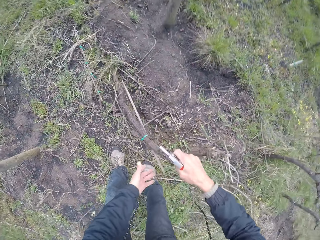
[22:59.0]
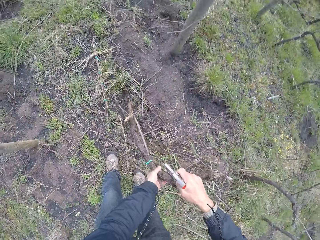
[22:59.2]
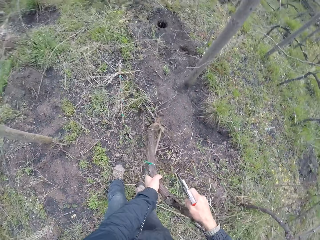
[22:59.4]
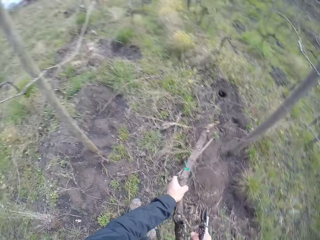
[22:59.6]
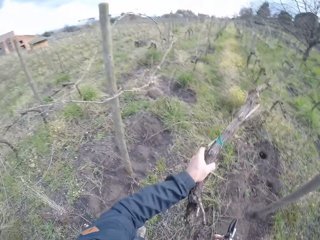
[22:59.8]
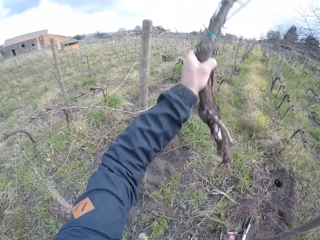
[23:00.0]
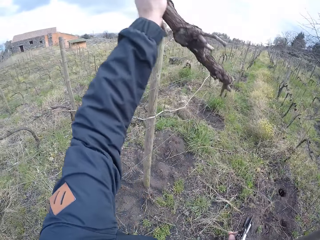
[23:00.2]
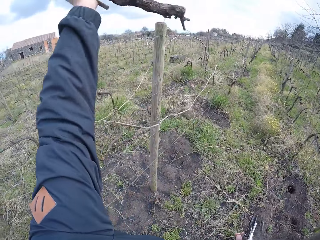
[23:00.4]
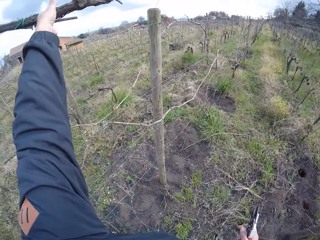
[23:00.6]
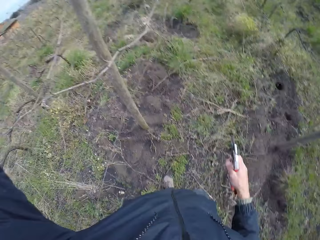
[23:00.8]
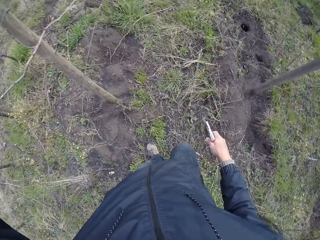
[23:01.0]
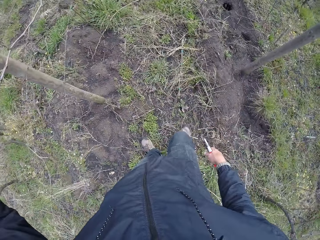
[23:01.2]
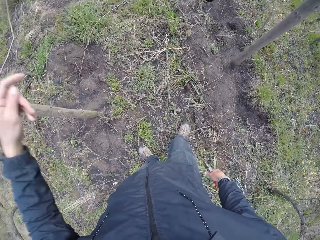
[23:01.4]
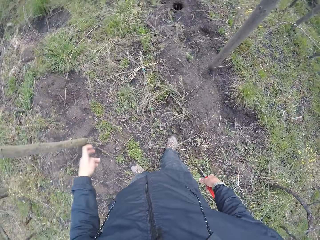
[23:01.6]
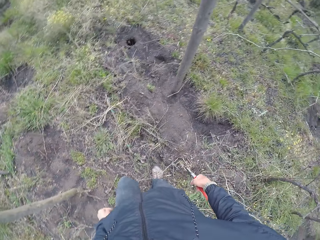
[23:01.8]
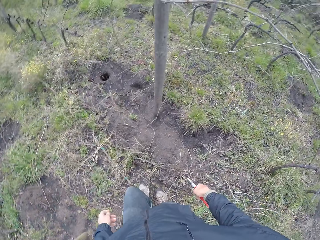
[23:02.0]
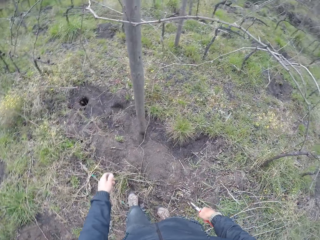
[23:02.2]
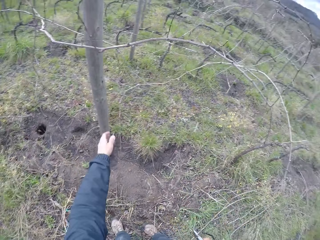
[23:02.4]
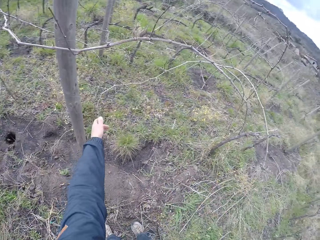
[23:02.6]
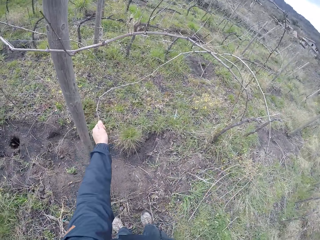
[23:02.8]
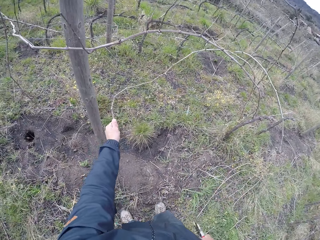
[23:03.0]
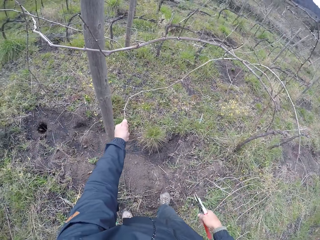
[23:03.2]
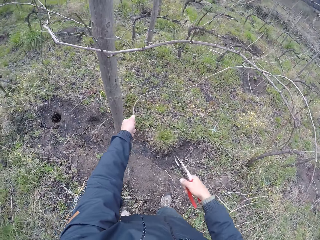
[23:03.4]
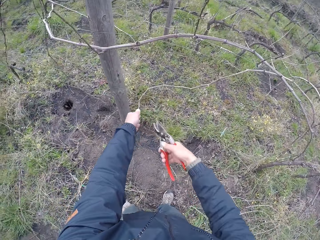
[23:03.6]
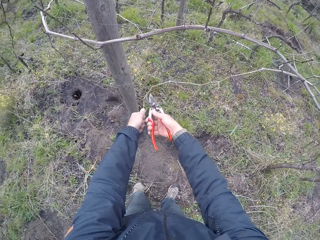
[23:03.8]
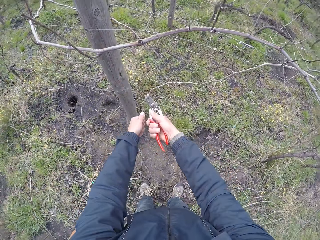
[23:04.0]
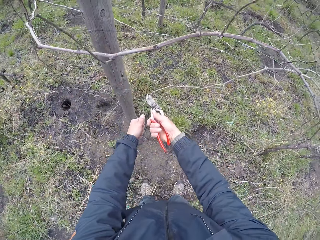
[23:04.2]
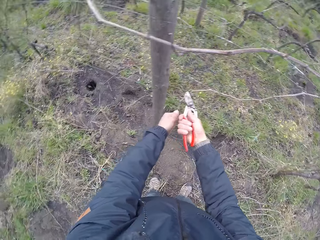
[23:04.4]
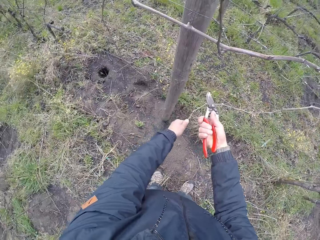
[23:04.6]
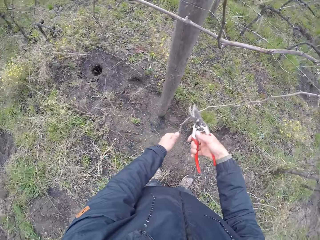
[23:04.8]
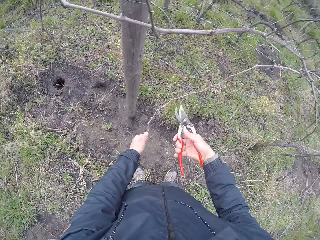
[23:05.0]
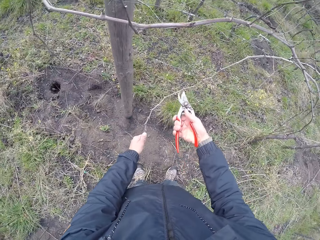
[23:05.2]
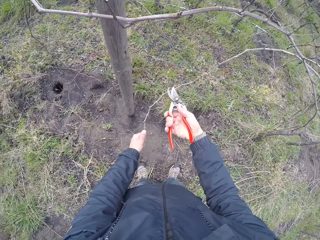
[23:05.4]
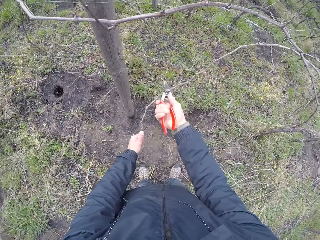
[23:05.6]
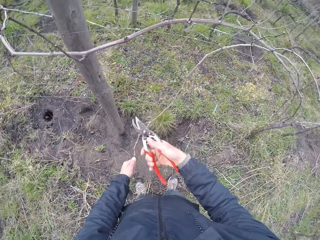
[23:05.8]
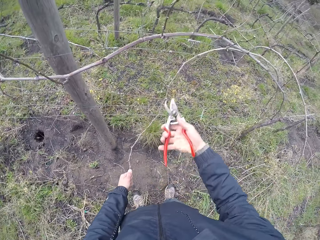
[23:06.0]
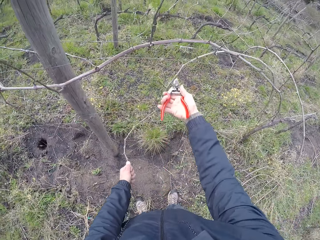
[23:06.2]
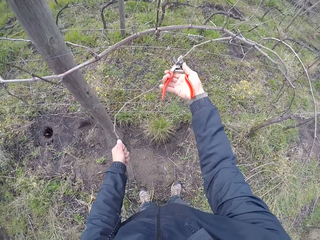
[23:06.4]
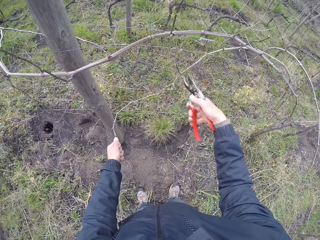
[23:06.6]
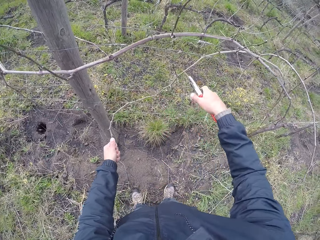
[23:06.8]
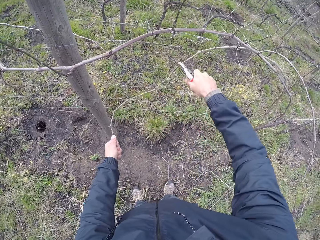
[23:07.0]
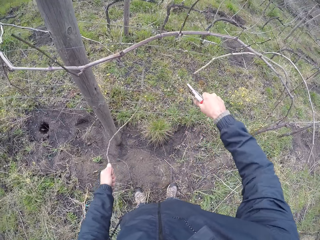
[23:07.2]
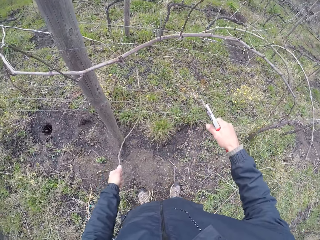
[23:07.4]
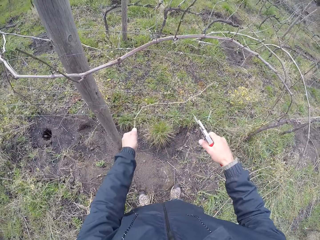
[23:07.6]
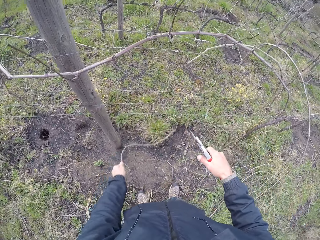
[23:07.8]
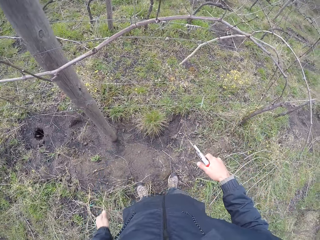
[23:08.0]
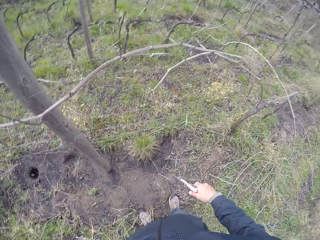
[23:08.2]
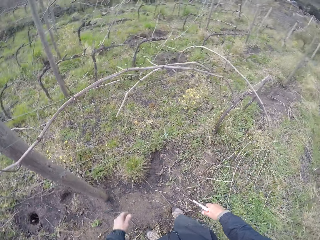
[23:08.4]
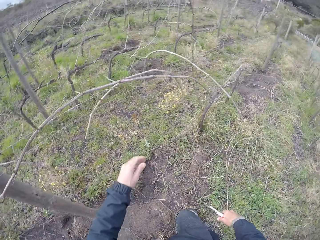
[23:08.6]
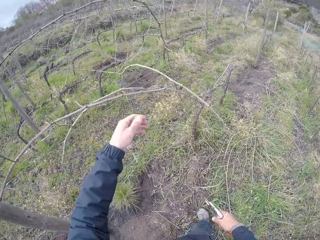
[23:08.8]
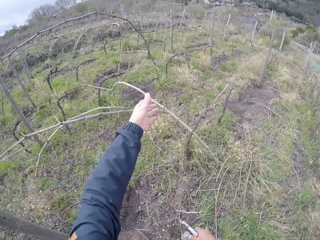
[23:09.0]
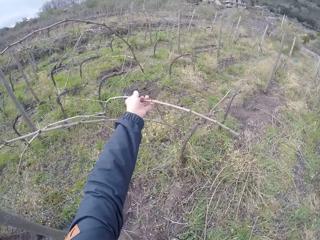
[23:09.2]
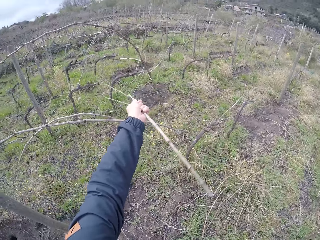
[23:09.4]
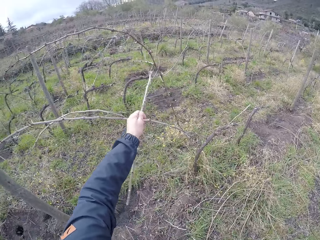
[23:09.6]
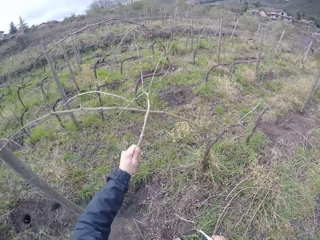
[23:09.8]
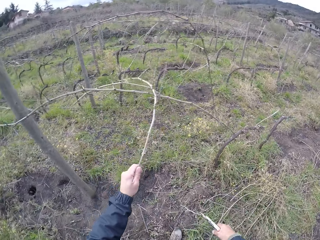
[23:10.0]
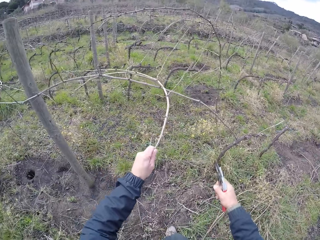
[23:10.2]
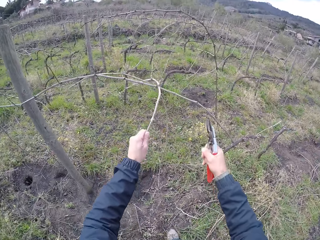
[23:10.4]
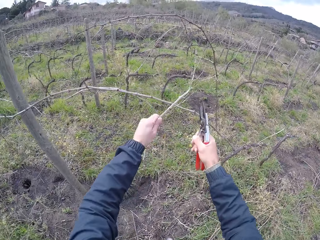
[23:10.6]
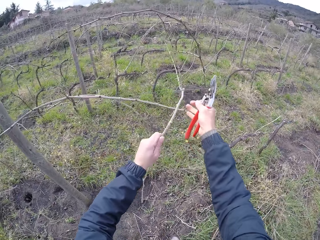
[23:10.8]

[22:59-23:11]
The camera wearer holds the firewood with his left hand. He throws the firewood over the barb wire with his left hand. He pulls a stick from the barb wire with his left hand. He cuts the stick on the barb wire with the side cutter in his right hand. He lifts the stick on the barb wire with his right hand. He cuts the stick on the barb wire with the side cutter in his right hand. He drops the stick on the ground with his left hand. He pulls a stick from the barb wire with his left hand.

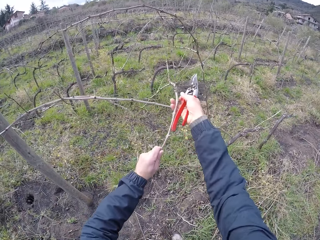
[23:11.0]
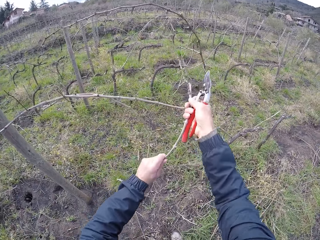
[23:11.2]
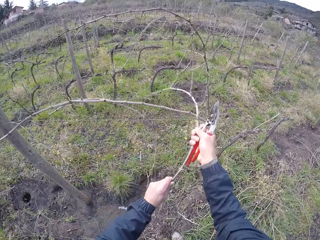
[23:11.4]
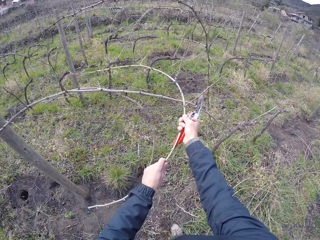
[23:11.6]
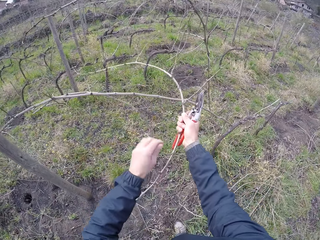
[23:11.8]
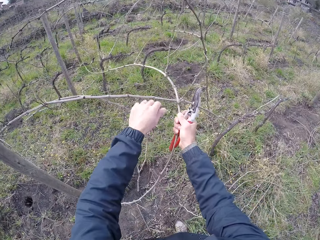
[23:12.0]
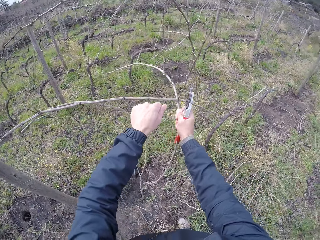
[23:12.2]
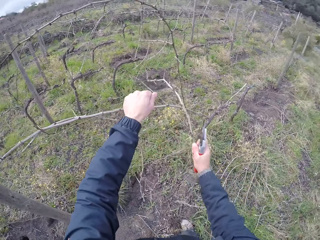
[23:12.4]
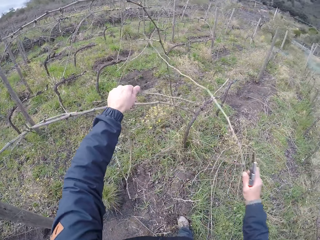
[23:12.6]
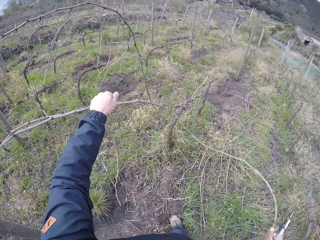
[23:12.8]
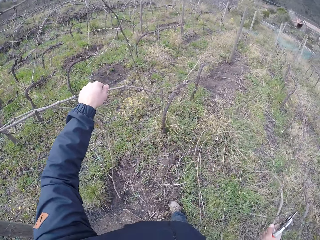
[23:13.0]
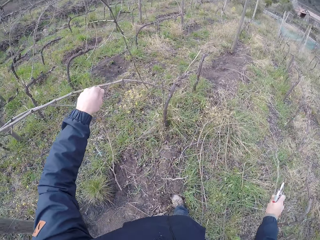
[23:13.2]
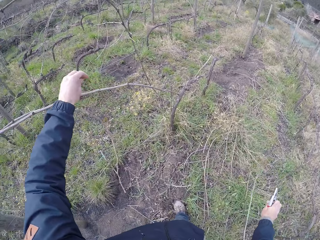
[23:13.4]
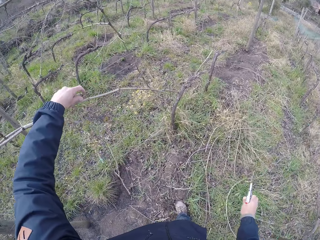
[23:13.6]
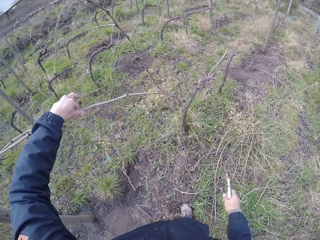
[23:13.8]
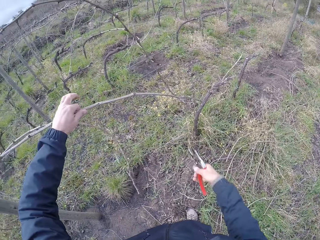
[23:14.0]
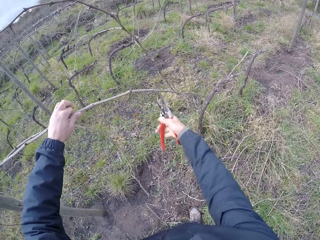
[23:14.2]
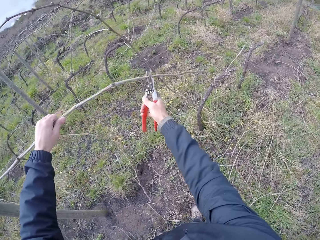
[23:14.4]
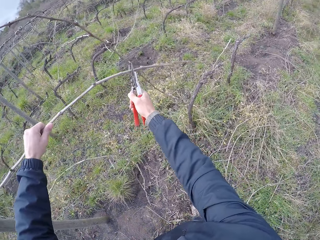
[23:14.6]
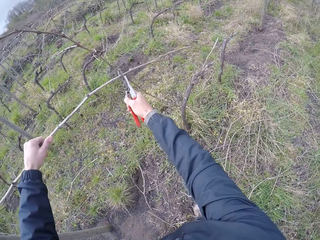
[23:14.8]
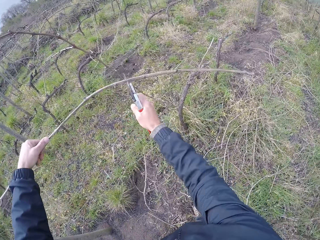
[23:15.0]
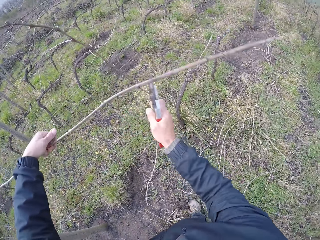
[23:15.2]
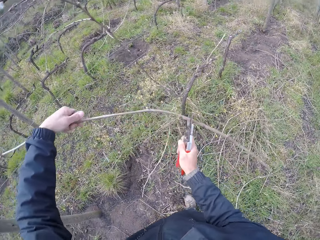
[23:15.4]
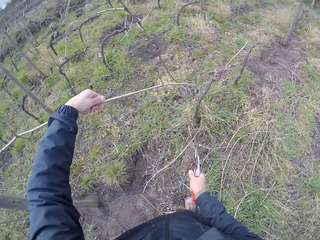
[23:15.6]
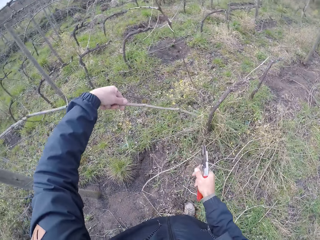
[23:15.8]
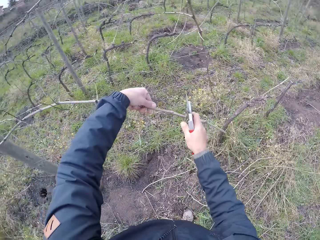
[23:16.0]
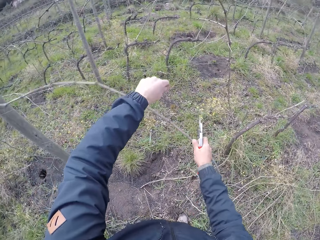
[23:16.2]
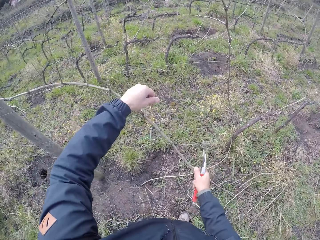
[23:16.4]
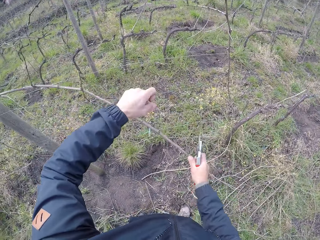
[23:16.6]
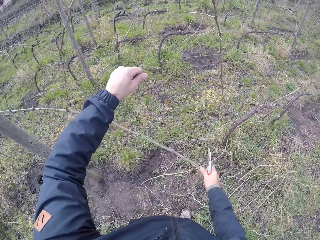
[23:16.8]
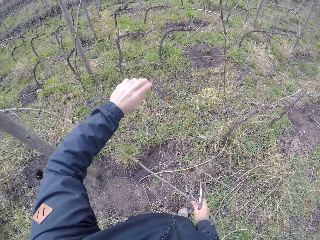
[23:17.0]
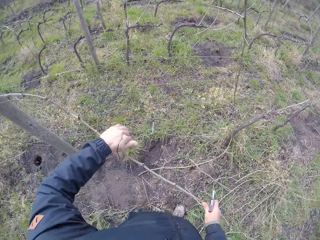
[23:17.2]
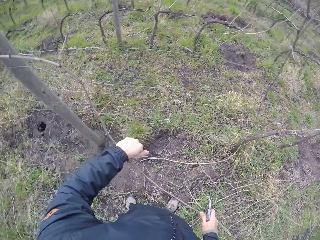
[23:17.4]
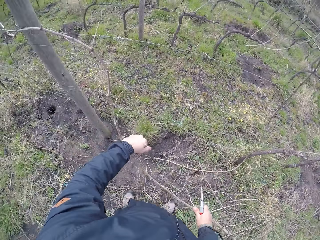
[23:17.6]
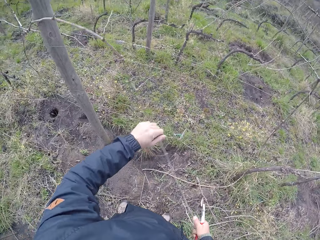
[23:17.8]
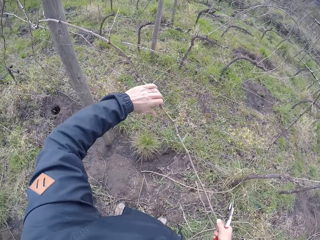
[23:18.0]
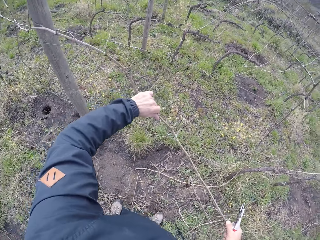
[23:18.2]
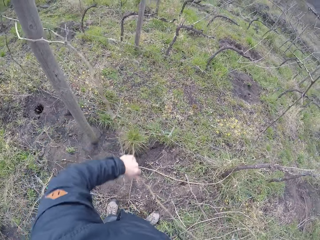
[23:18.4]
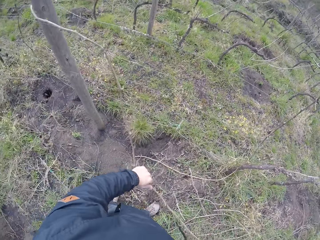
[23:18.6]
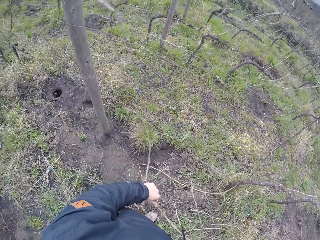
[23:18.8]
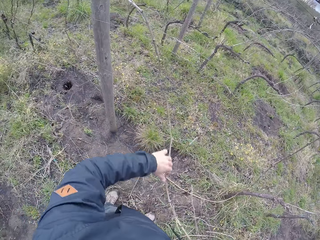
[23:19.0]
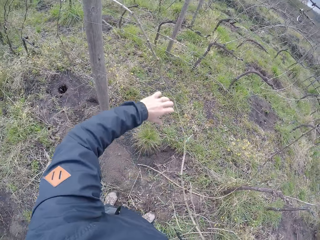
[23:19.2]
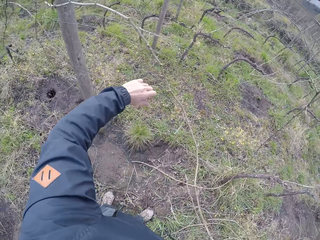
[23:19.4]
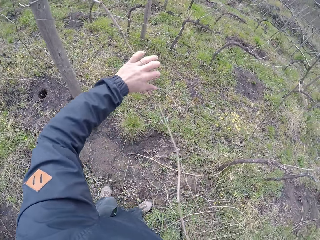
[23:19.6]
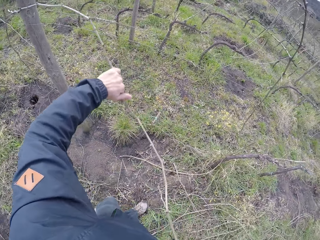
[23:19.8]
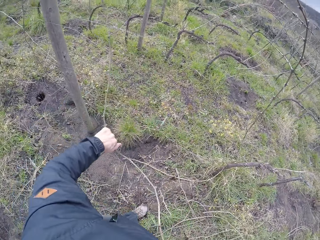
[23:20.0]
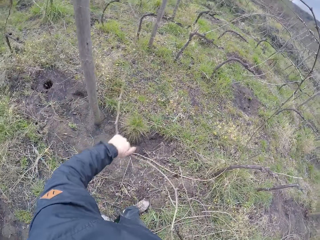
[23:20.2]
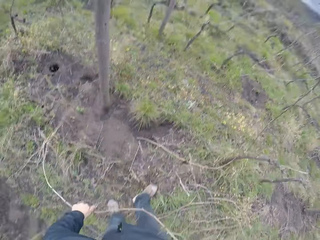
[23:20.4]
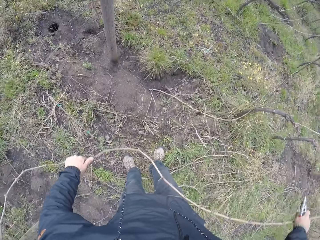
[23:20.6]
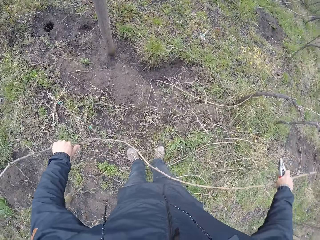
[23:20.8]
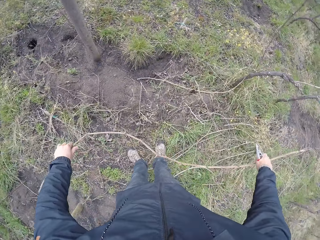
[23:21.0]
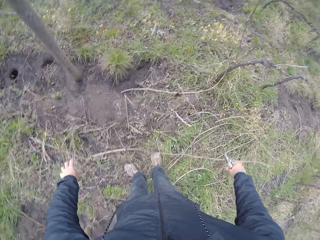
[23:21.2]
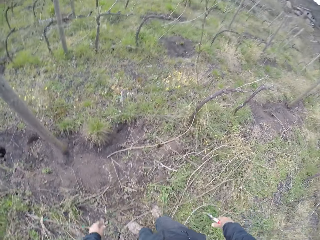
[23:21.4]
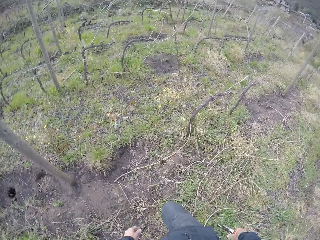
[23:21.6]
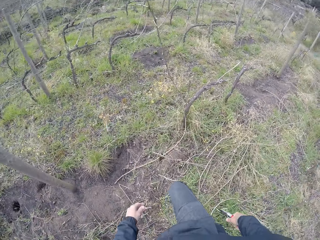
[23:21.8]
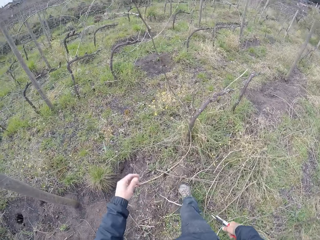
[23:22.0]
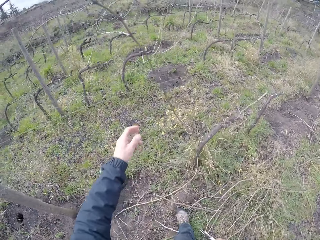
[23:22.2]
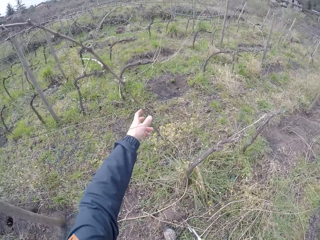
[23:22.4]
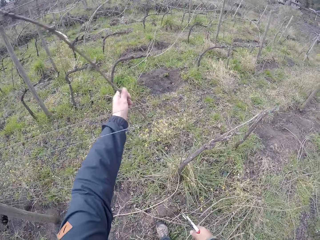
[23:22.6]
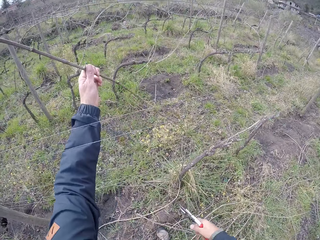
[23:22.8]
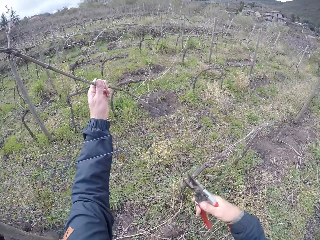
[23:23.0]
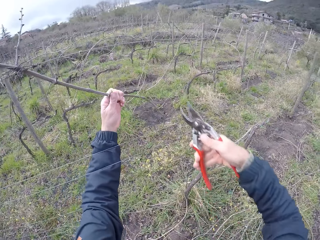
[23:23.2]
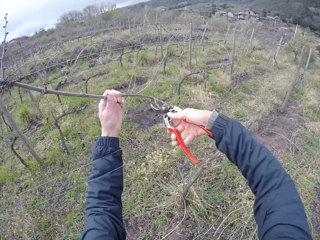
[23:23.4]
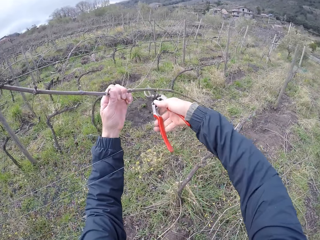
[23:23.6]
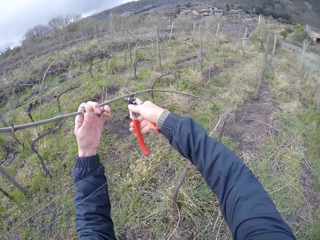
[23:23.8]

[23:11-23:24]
The camera wearer holds the stick on the barb wire with his right hand. He pulls the stick on the barb wire with both hands. He drops the stick on the ground with his right hand. He holds a stick on the barb wire with his left hand. He cuts the stick on the barb wire with the side cutter in his right hand. He pulls the stick on the barb wire with both hands. He drops the stick on the ground with both hands. He picks a stick from the barb wire with his left hand.
